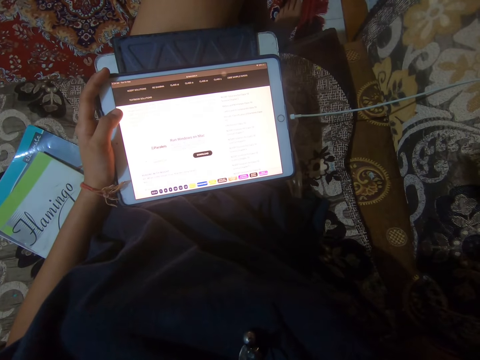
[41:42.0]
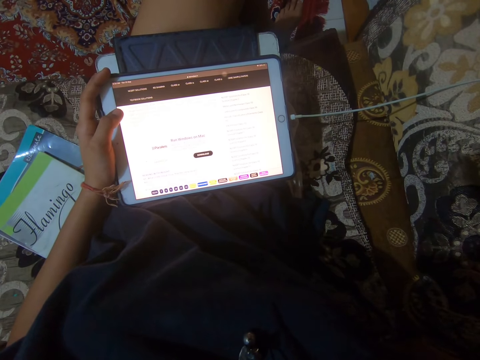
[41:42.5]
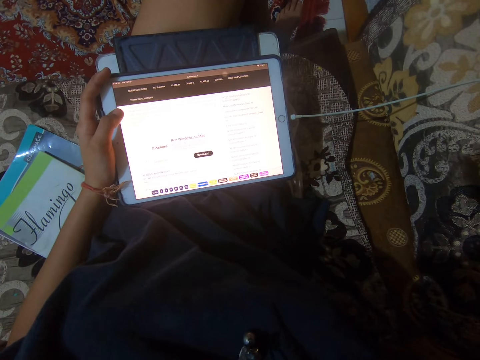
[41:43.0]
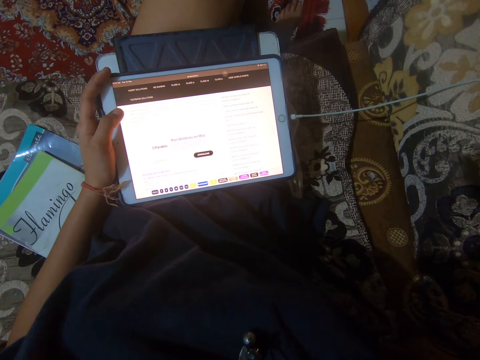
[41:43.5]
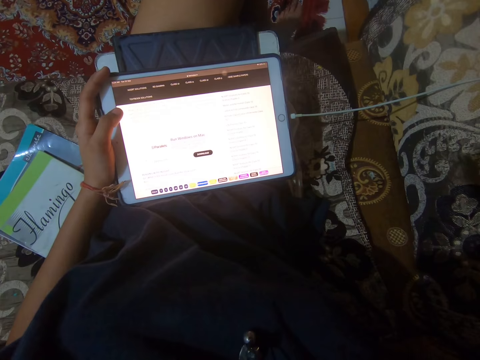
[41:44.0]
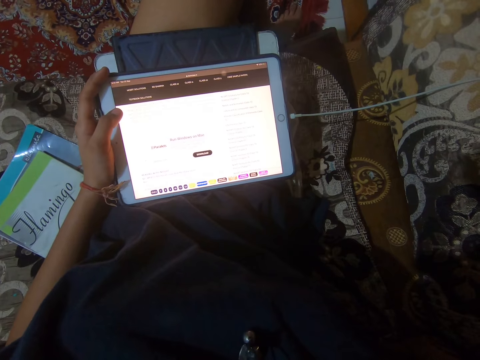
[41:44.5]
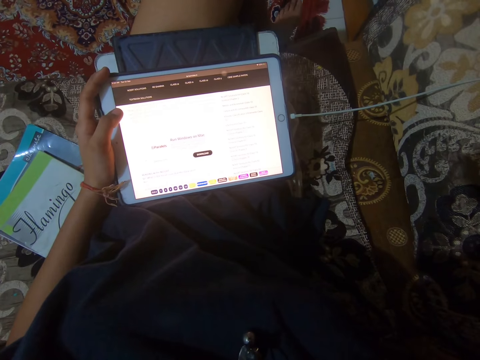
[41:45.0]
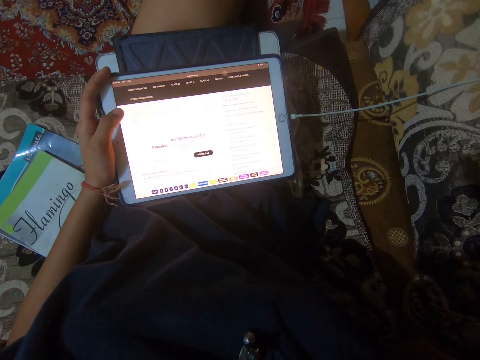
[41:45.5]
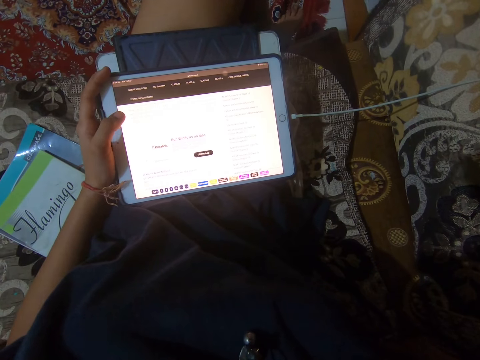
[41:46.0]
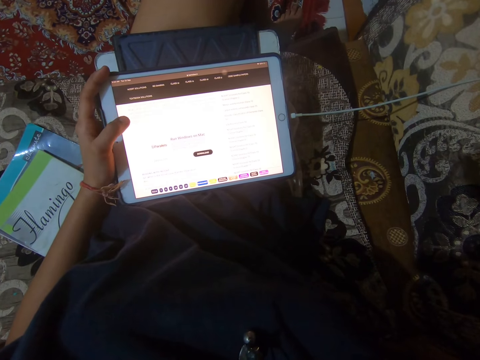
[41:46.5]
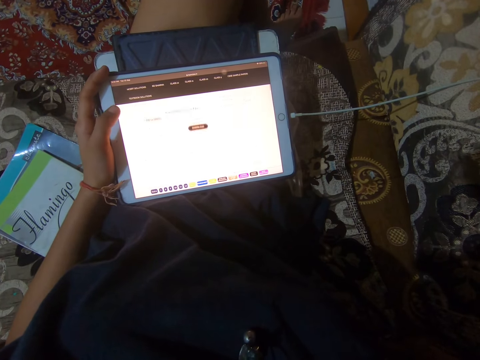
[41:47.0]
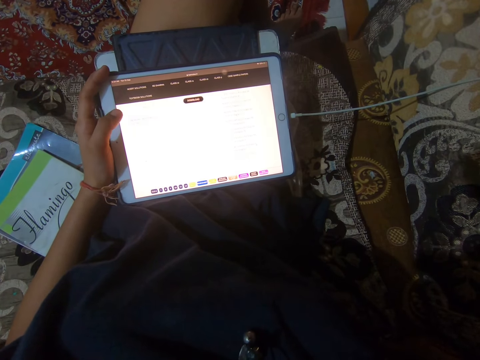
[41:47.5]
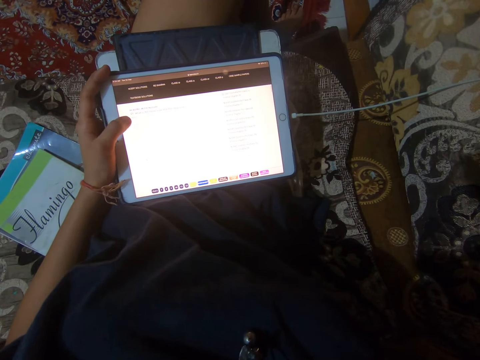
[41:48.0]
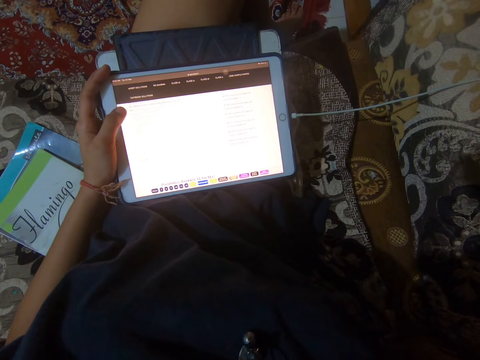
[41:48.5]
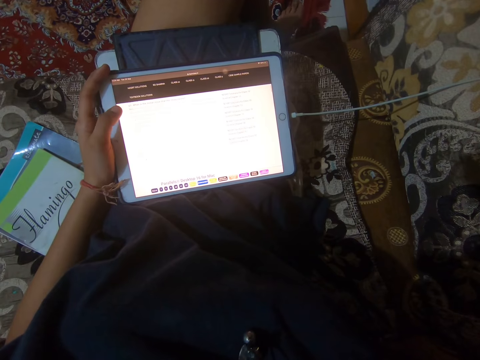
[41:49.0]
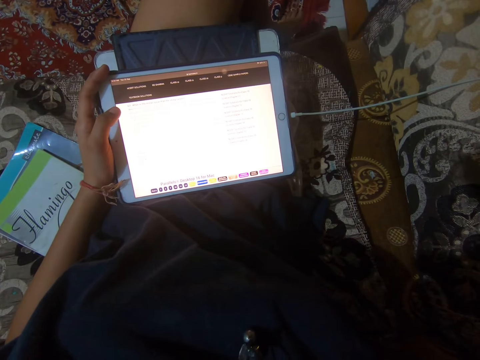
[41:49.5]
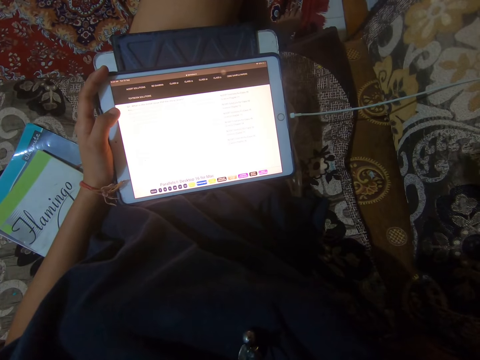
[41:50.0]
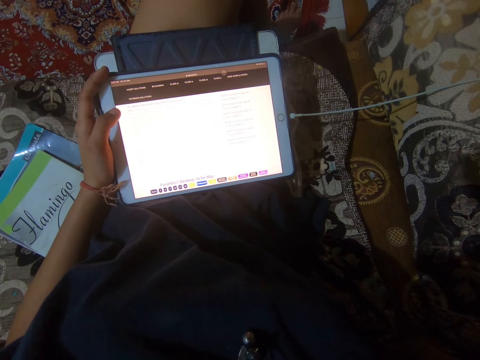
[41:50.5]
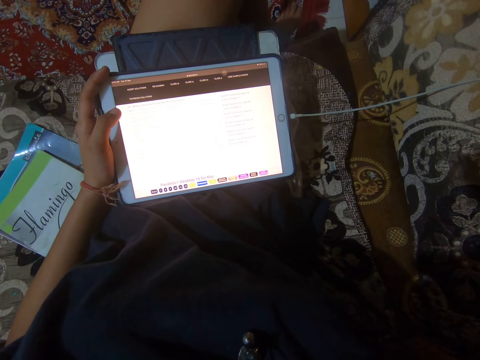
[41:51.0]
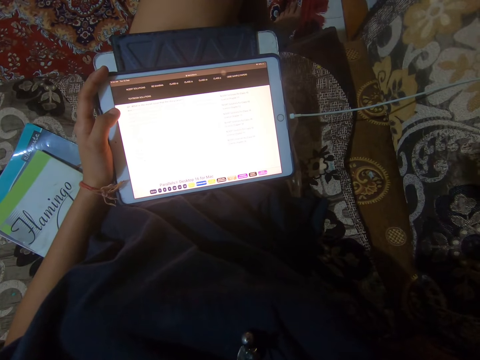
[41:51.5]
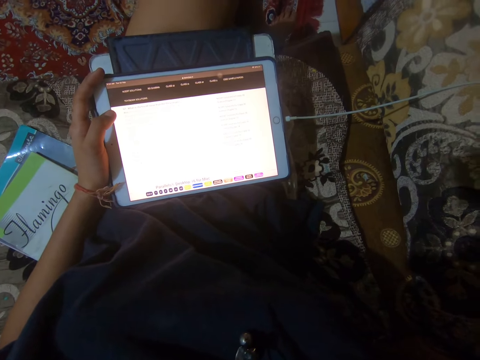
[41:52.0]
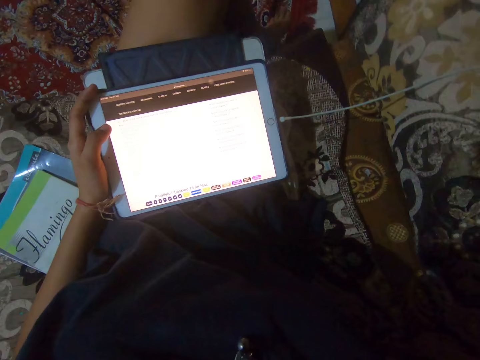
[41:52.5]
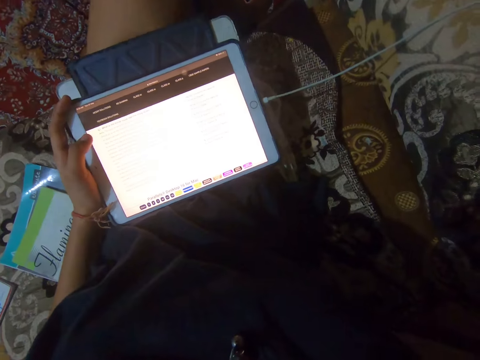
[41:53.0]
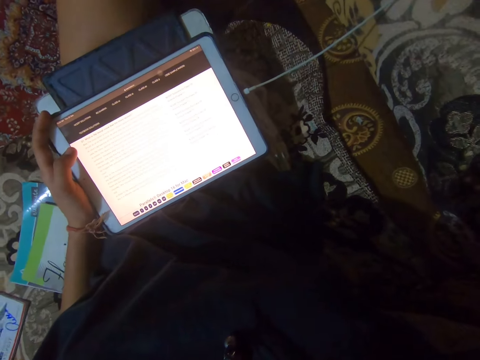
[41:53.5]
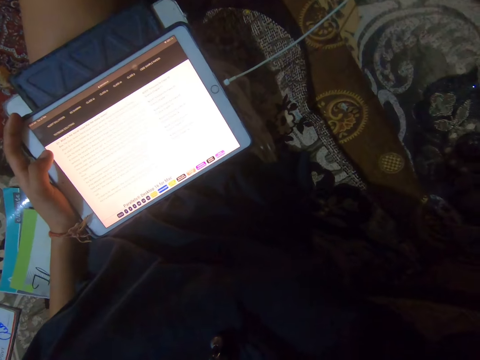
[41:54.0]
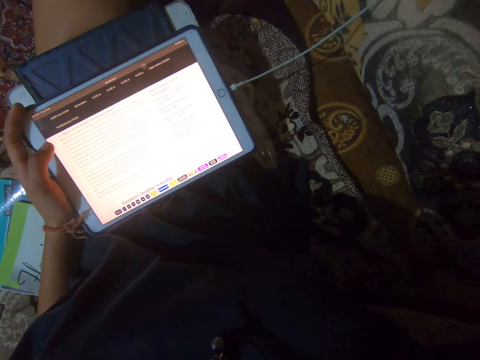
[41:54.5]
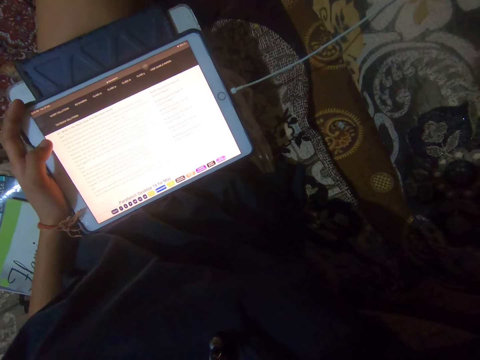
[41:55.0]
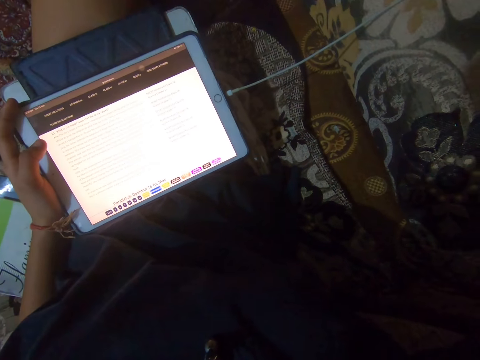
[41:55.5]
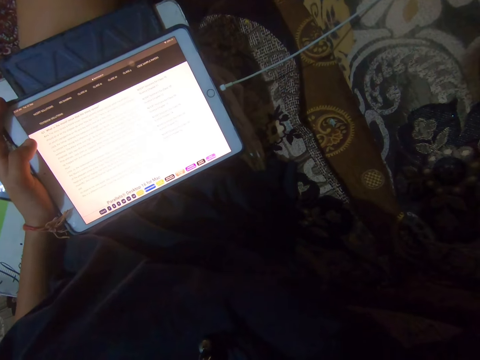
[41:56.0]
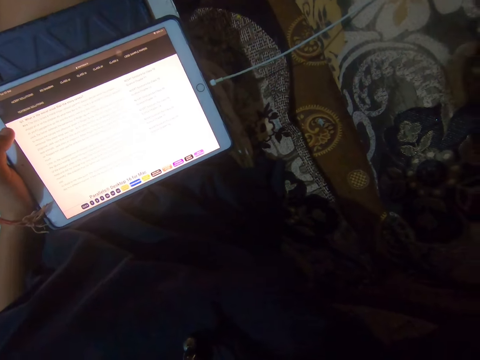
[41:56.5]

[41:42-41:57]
The camera wearer dials the tablet. They look at the tablet.

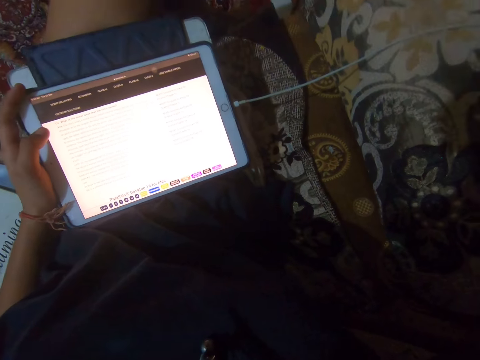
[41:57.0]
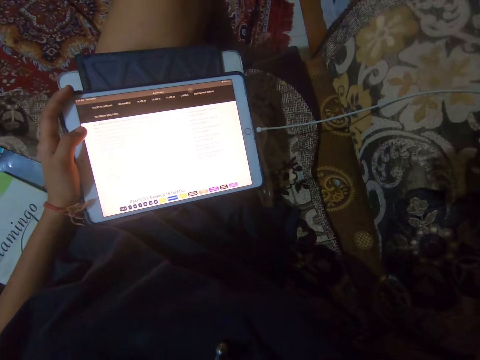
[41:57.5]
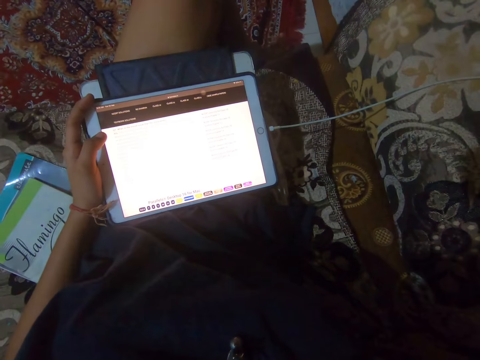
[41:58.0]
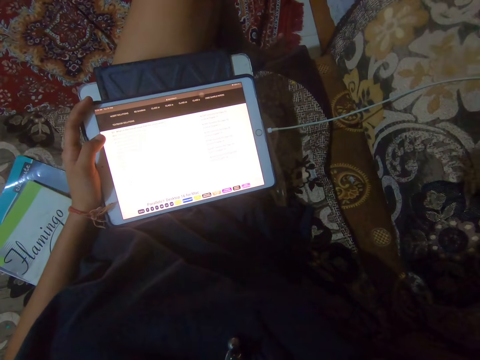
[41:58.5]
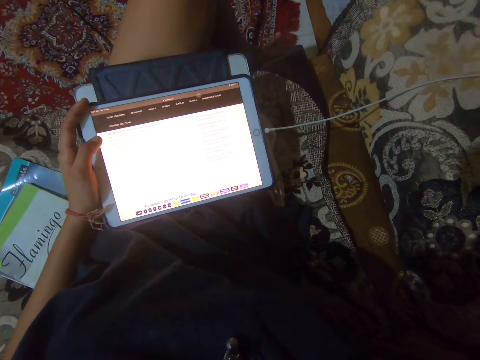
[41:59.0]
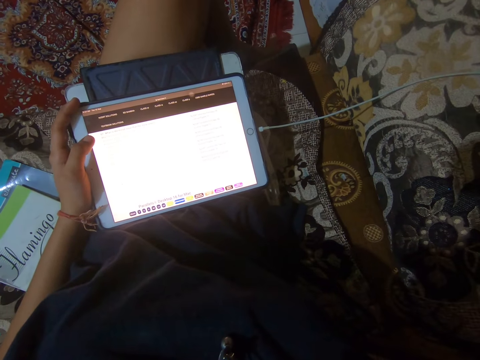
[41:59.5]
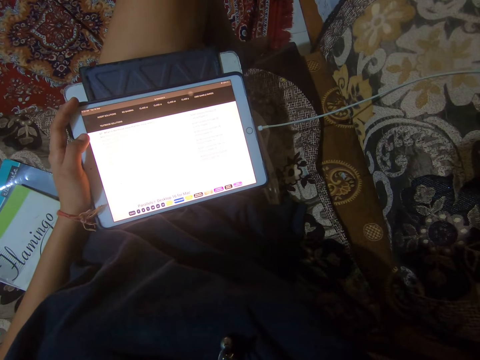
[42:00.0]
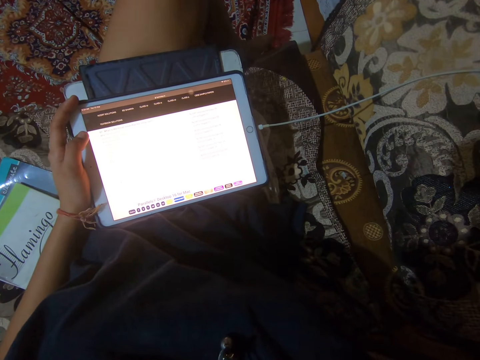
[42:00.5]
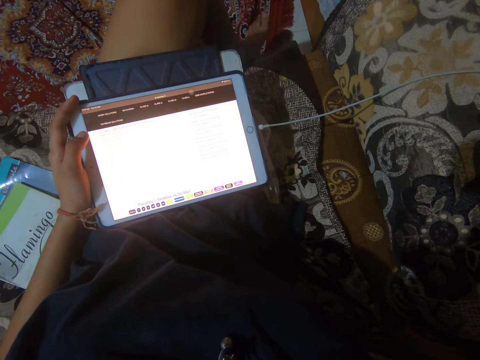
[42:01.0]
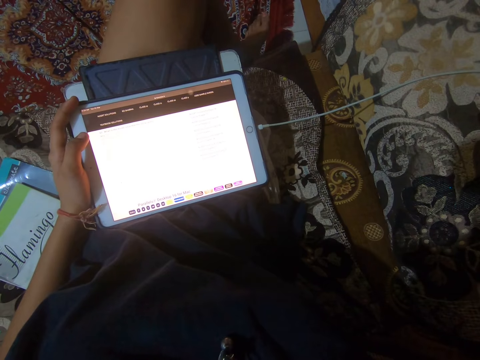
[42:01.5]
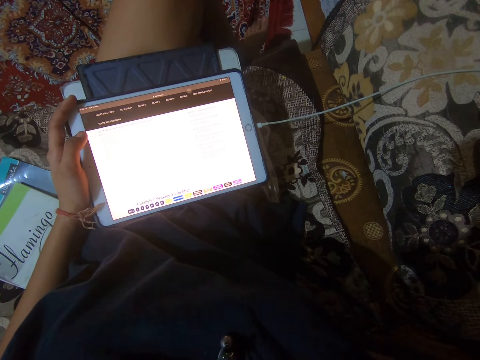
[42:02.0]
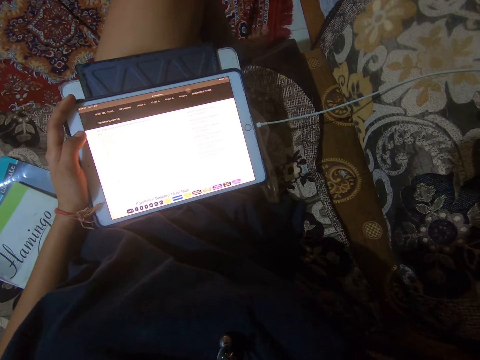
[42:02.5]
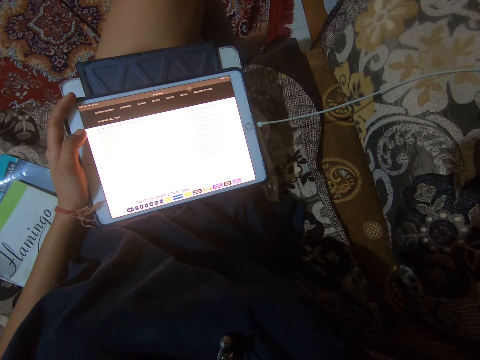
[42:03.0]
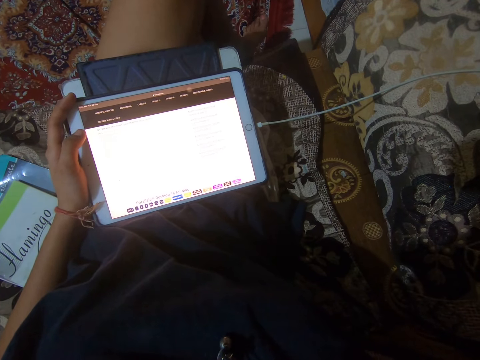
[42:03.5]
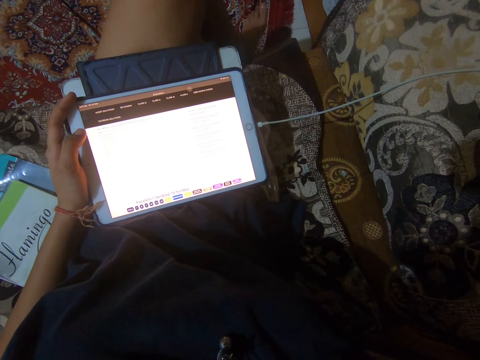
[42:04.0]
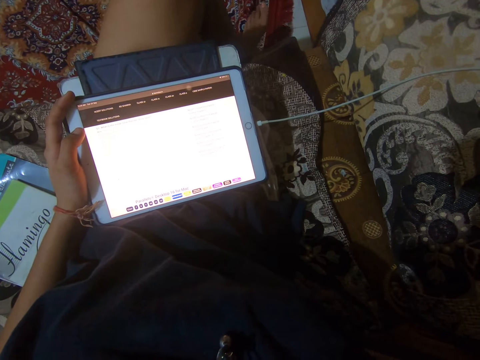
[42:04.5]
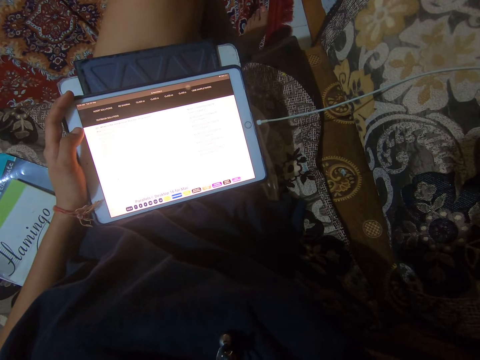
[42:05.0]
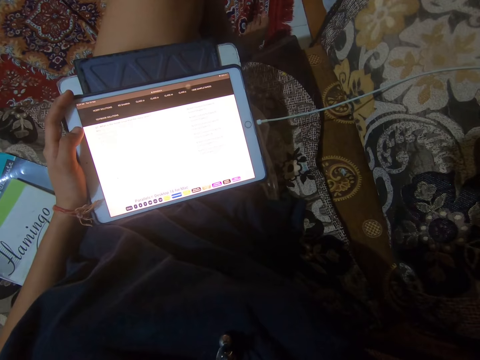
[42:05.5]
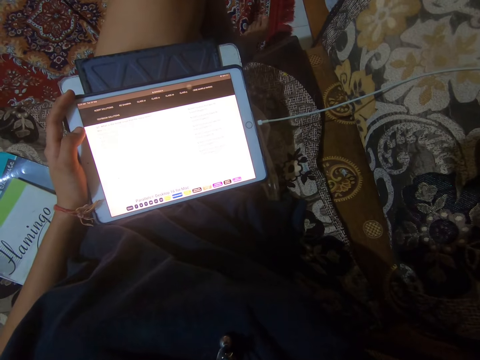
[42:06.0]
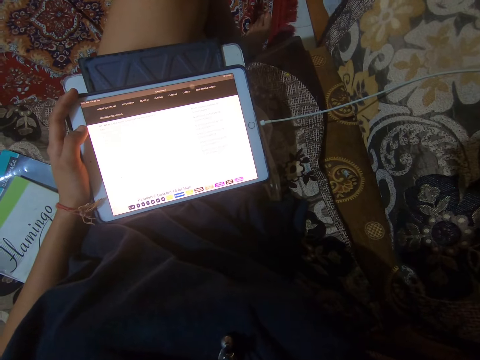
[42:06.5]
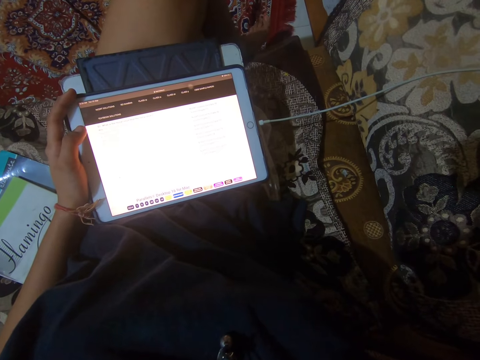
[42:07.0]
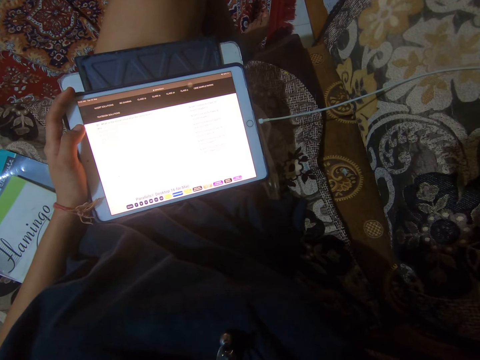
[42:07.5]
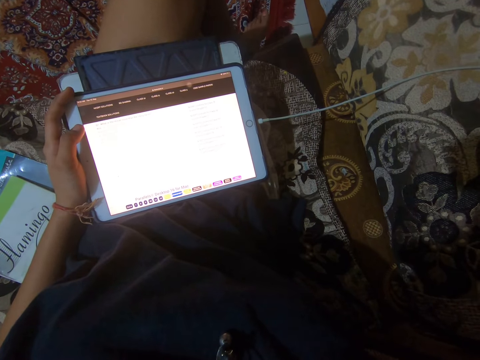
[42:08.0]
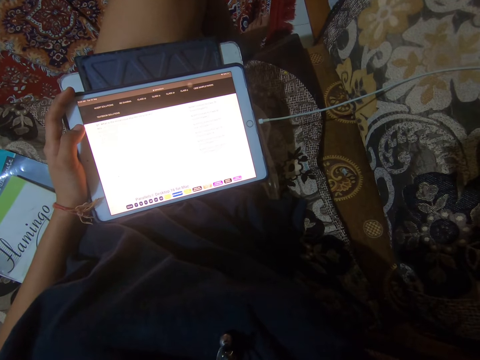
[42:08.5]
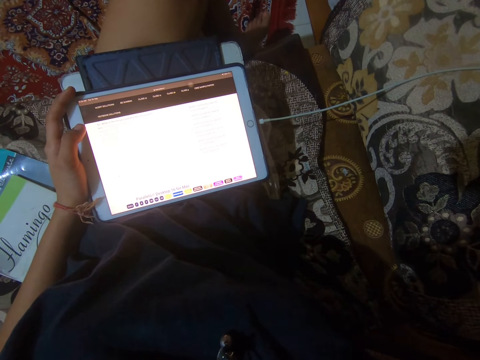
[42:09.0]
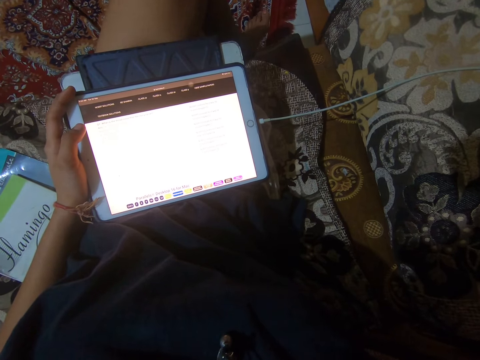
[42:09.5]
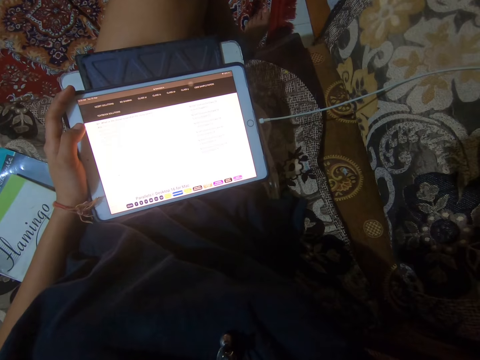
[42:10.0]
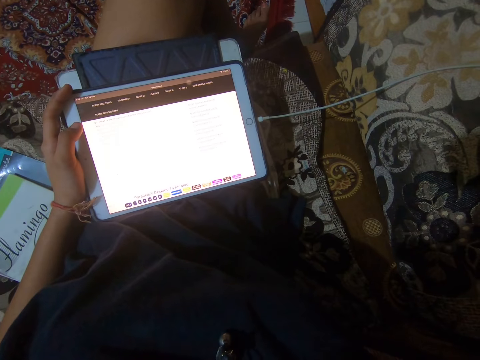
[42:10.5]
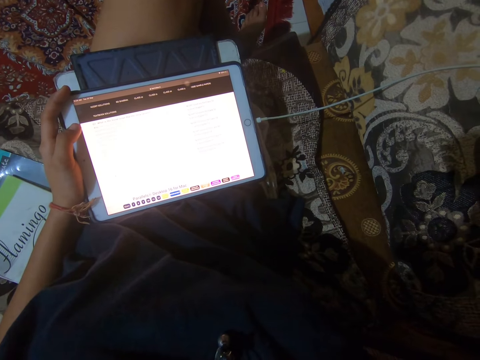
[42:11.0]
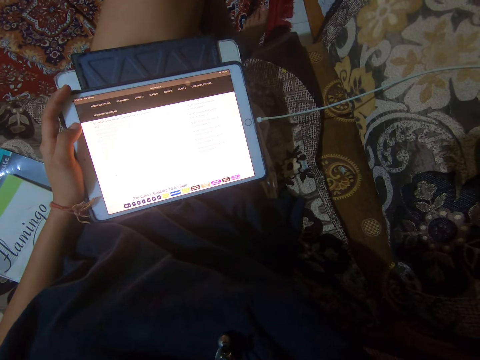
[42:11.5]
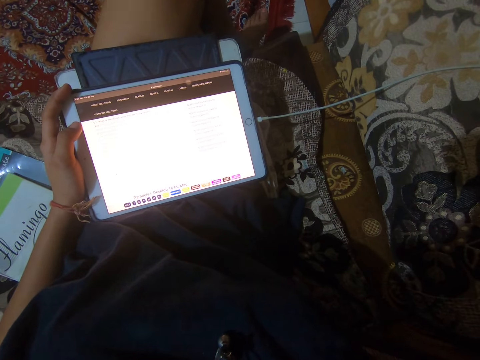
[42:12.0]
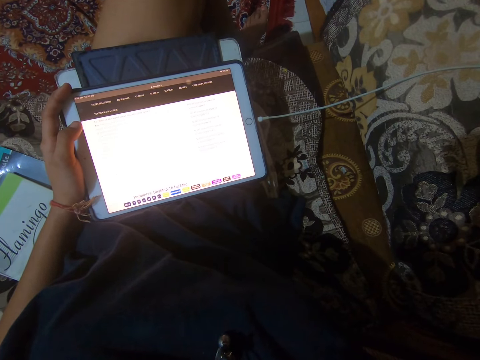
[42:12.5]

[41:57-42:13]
The camera wearer swings her left leg.
